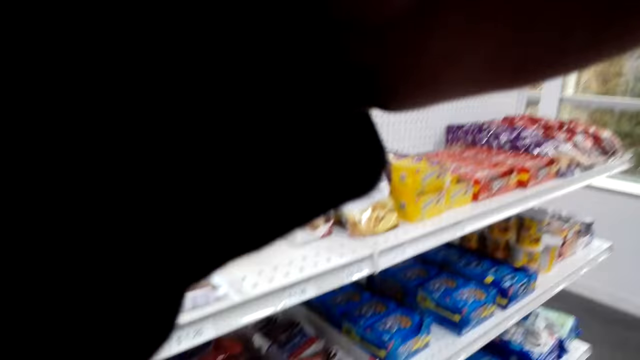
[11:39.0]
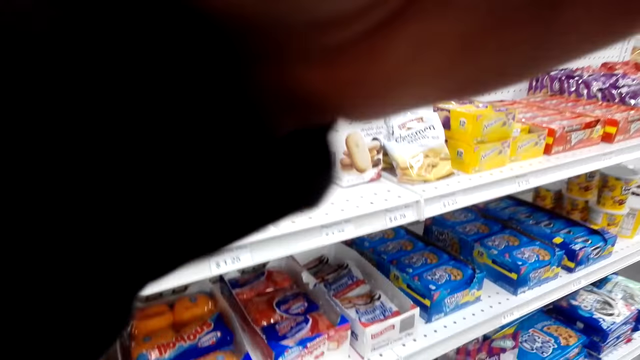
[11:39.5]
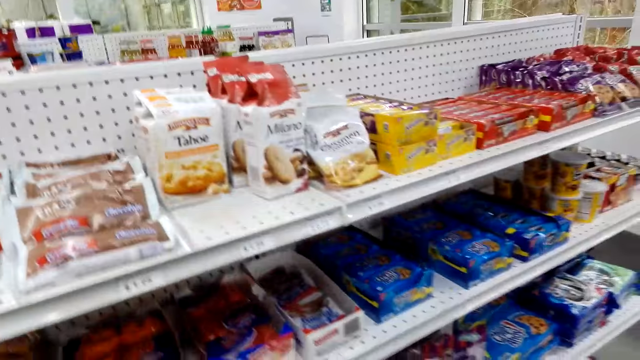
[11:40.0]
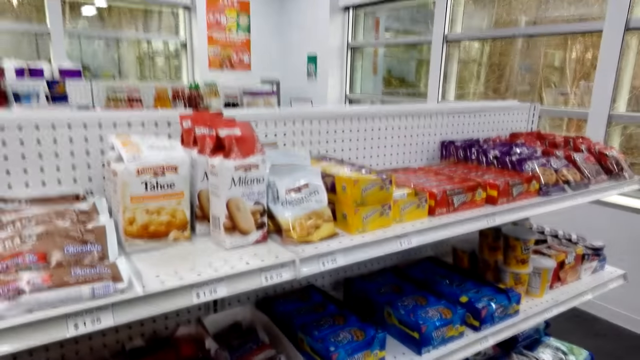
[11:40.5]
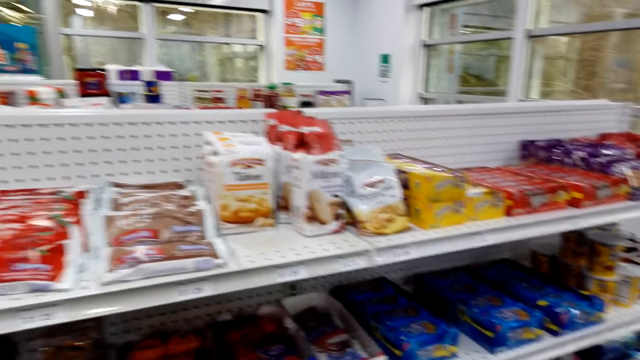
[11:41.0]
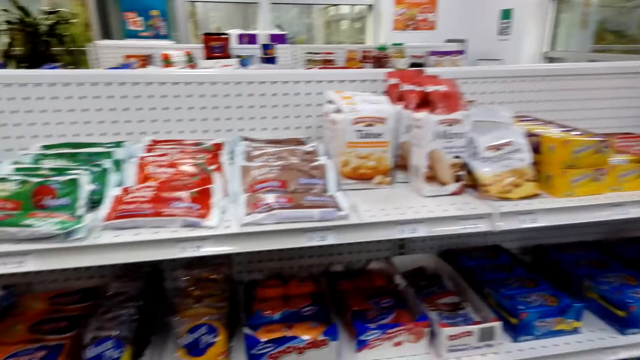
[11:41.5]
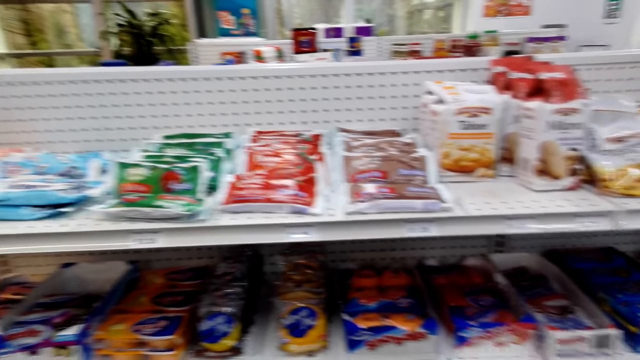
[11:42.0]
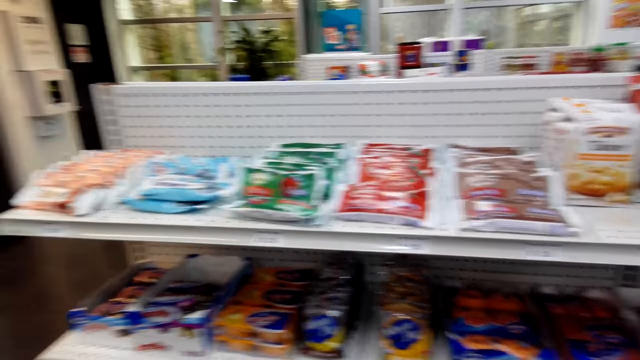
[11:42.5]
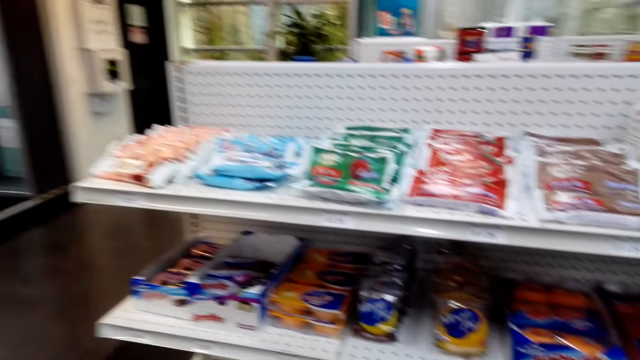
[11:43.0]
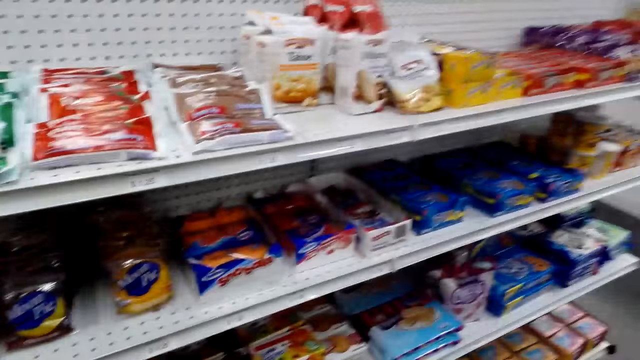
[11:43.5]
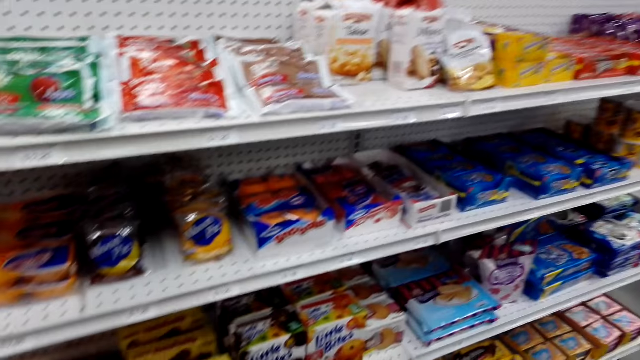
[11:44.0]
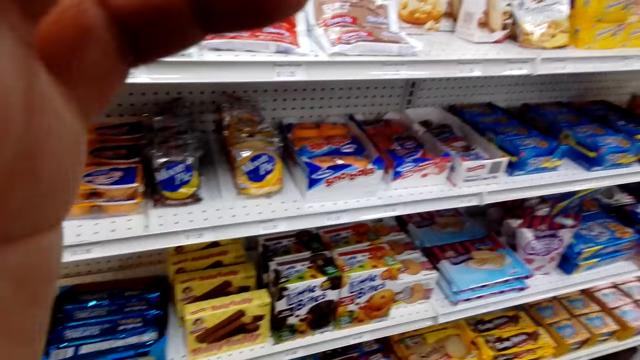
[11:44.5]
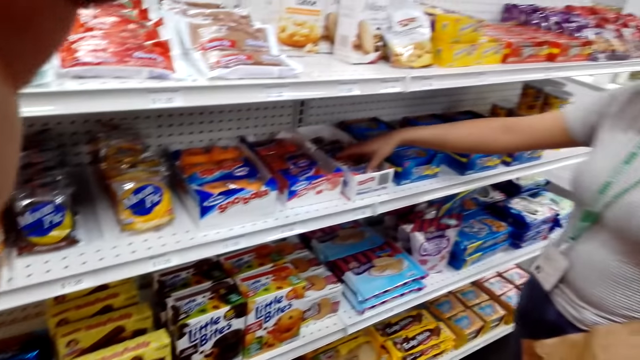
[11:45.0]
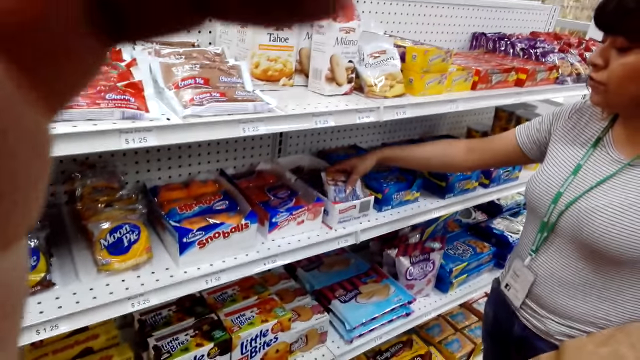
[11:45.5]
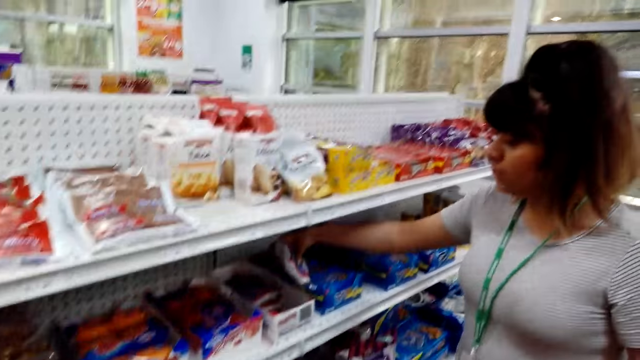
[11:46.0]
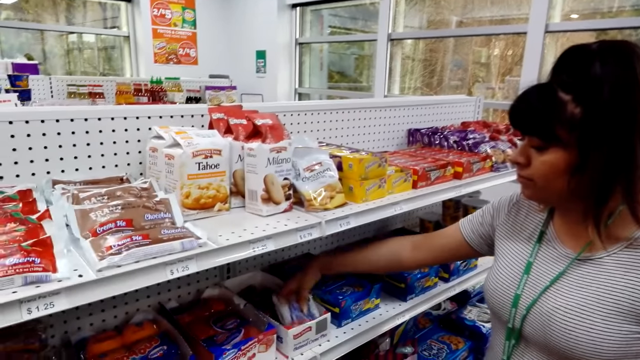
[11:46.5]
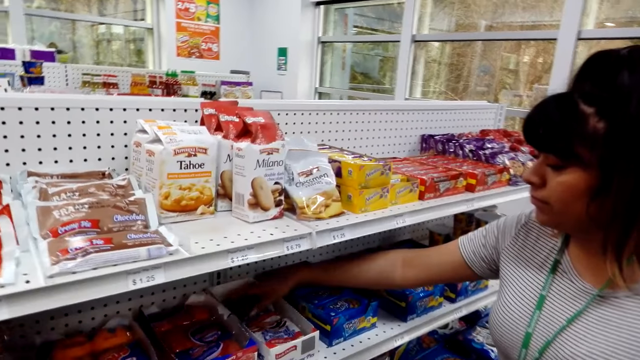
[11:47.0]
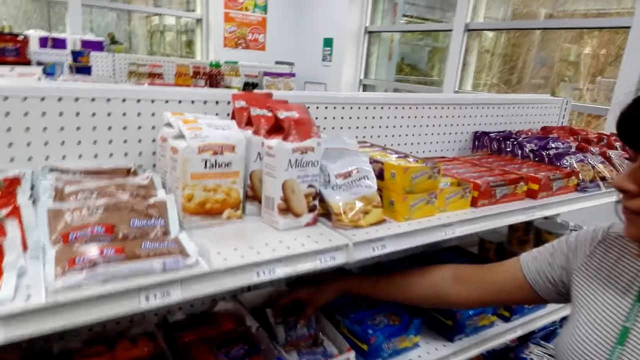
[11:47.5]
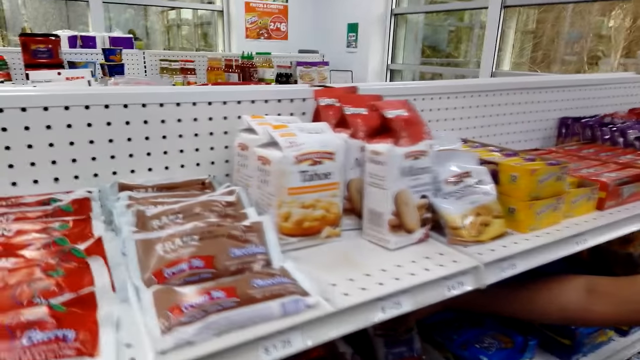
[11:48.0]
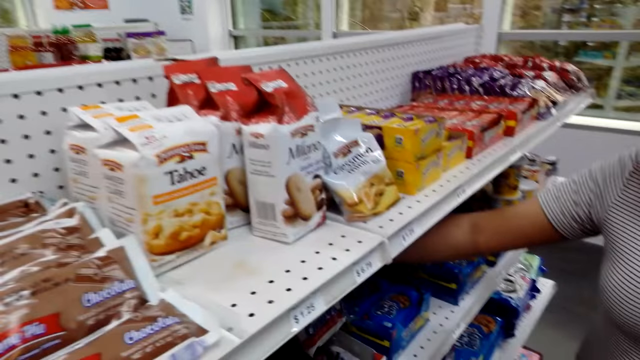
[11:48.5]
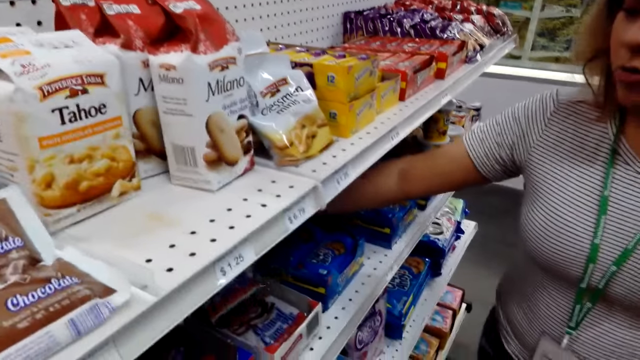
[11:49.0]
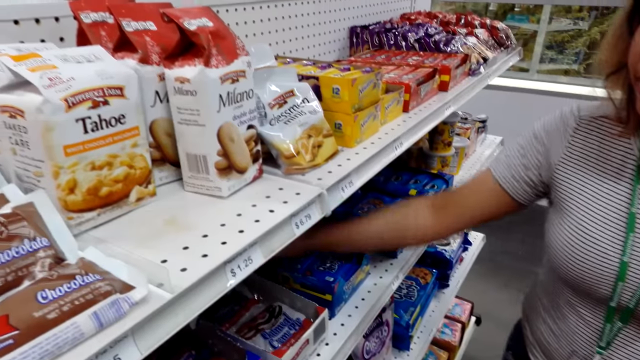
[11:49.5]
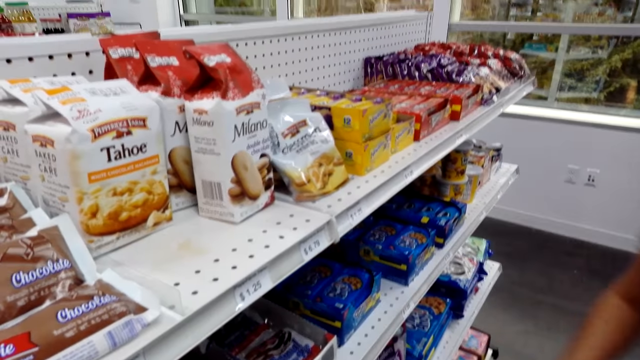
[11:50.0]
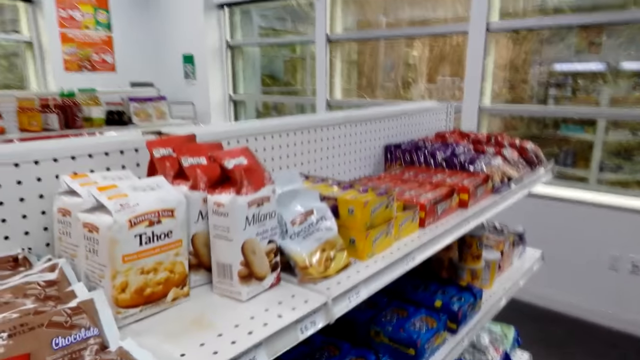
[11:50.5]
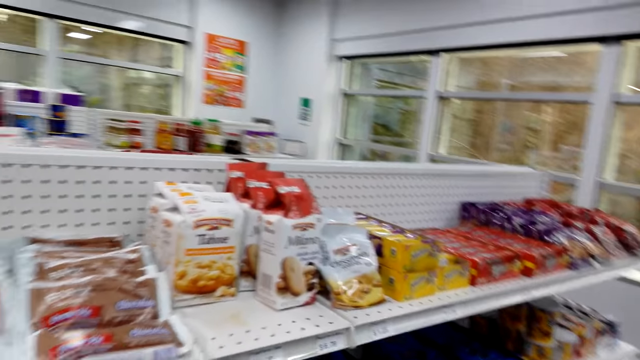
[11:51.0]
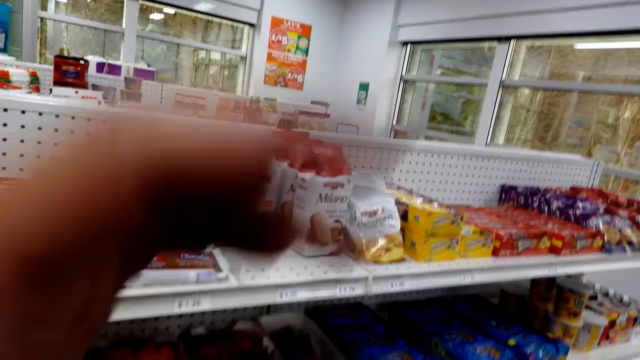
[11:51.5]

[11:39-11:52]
The camera wearer looks around the supermarket. A person takes a packet of snack in the shelf. The camera wearer removes their hand from the shelves. The person arranges the snacks in the shelves. The camera wearer removes their hand from the shelves.

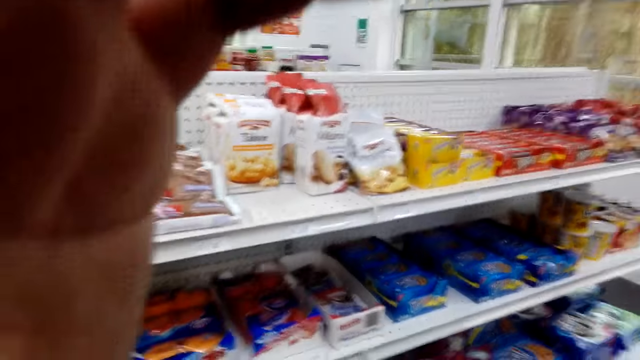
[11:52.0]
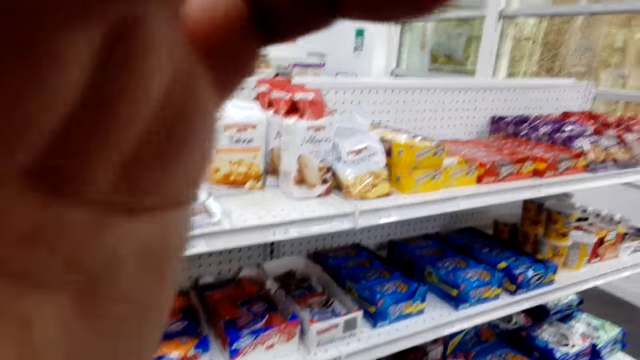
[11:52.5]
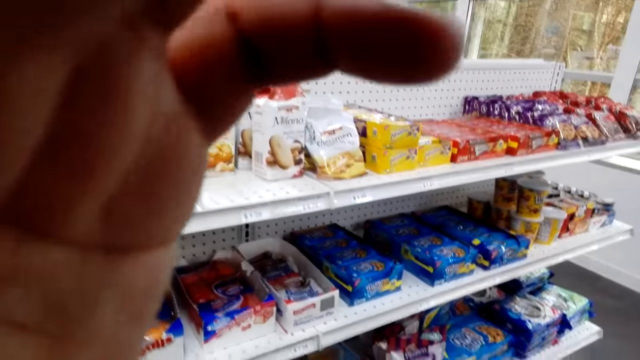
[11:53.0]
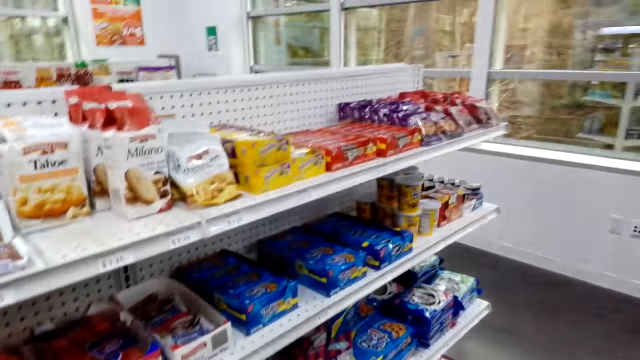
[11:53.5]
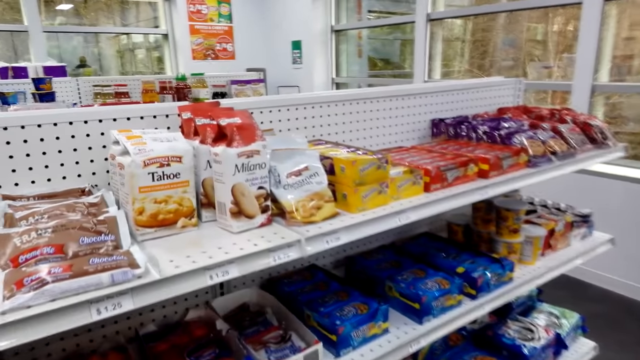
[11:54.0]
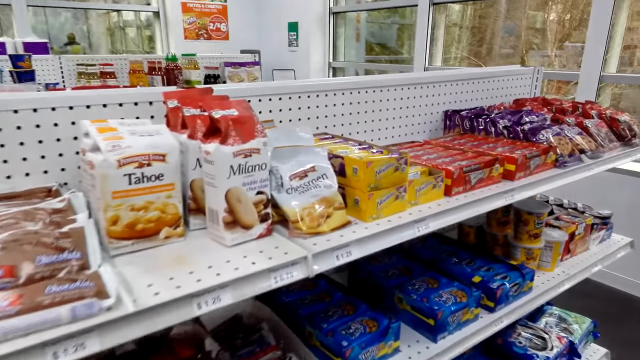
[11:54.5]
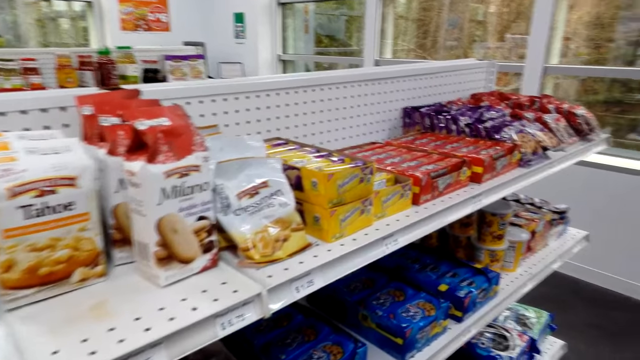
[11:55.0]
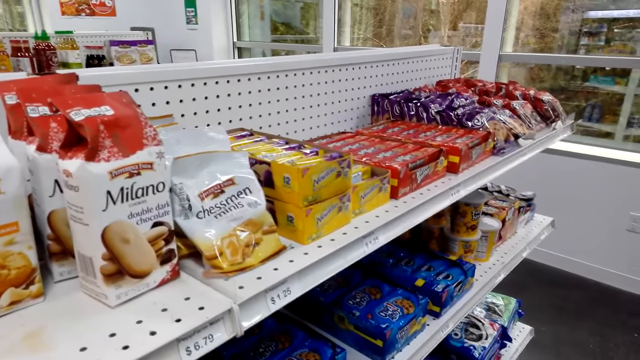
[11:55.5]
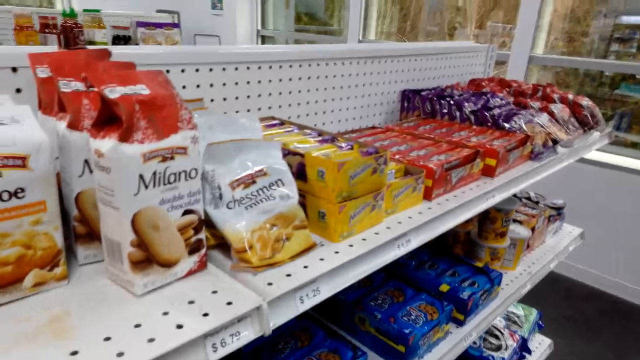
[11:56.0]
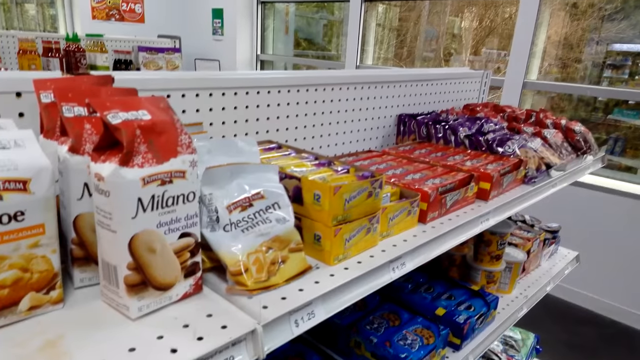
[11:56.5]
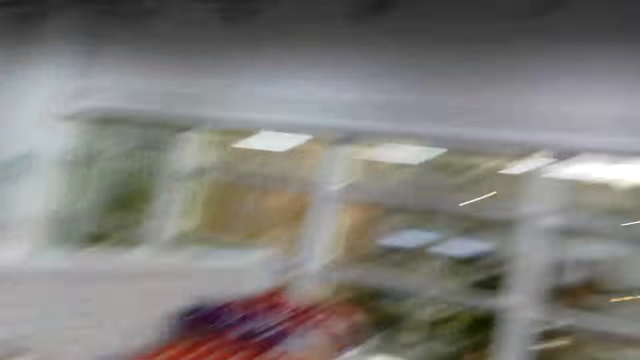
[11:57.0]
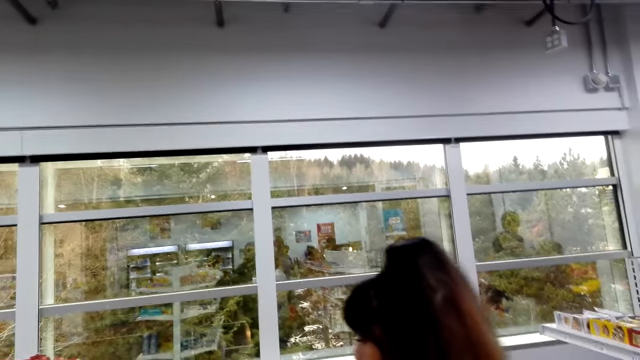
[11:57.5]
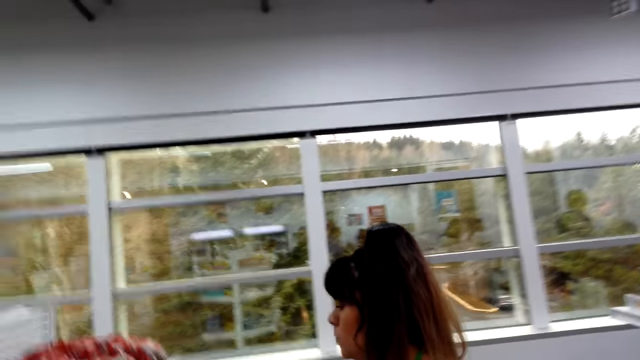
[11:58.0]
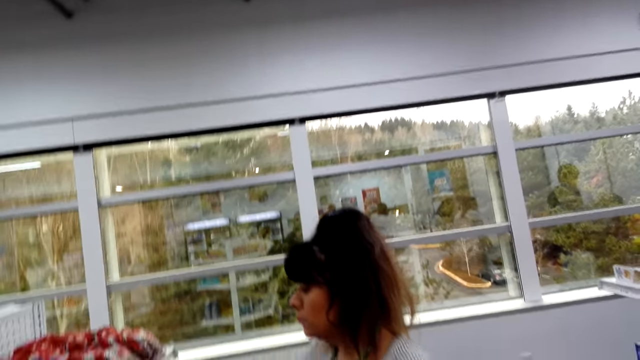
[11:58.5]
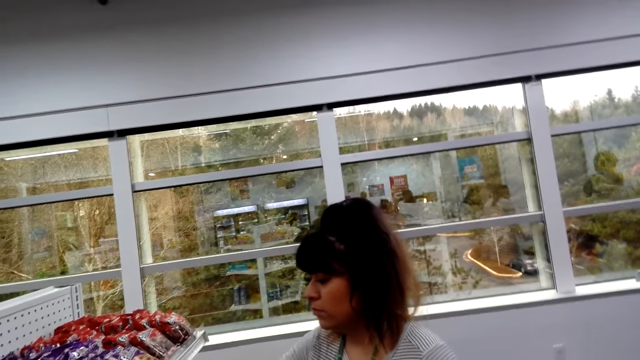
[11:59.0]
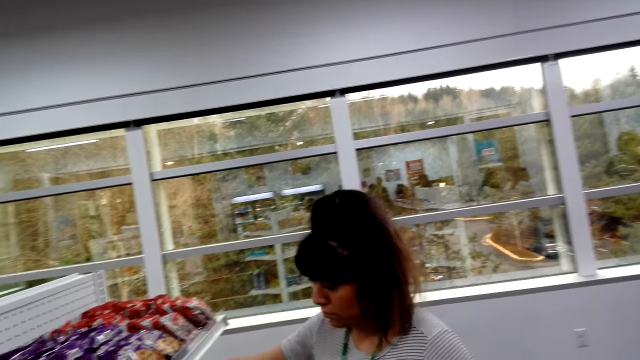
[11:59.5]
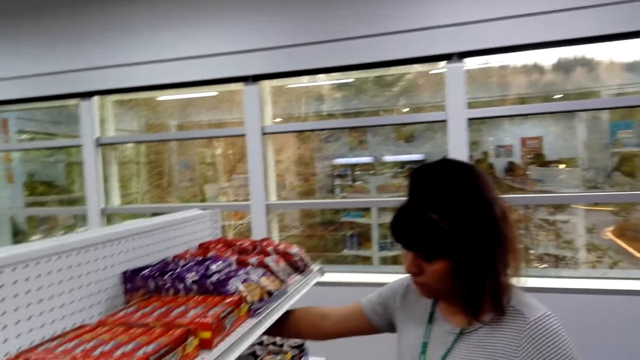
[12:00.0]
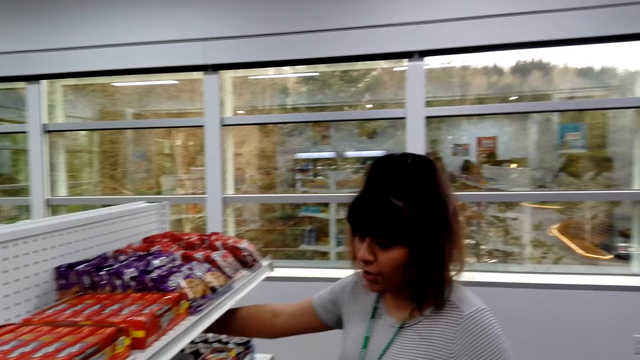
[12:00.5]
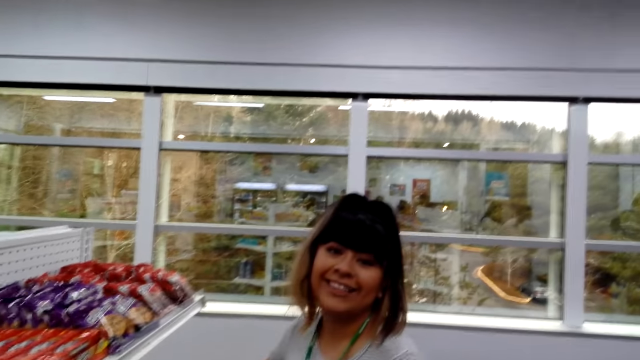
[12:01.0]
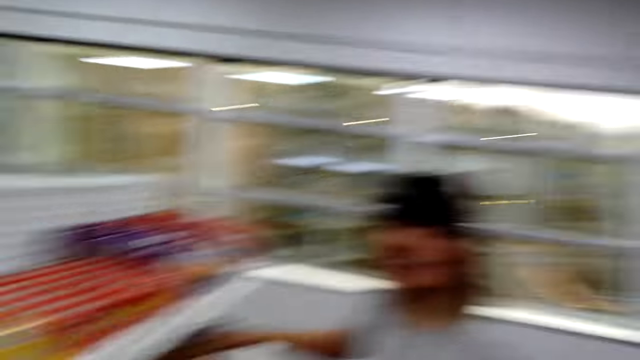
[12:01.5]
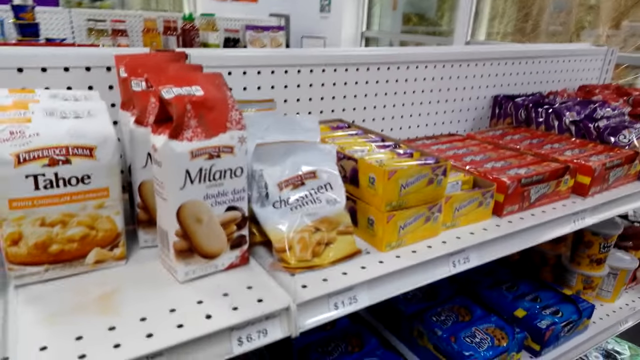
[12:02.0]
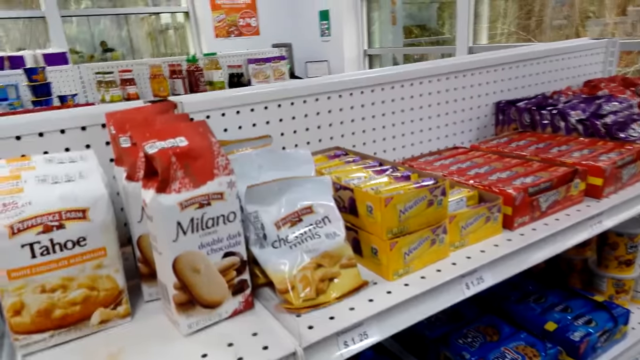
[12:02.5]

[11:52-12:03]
The camera wearer adjusts the head camera. They lower their hand. They look around the supermarket shelf. They look around. A person touches items in the shelves.
